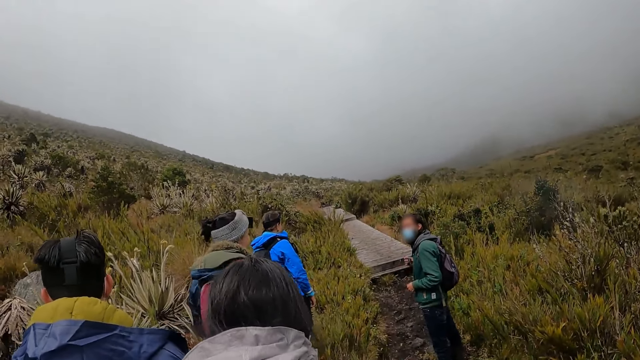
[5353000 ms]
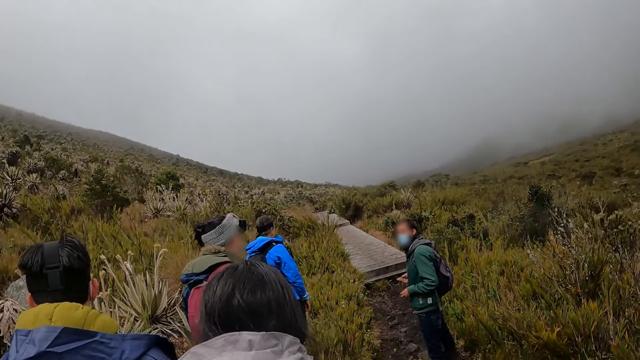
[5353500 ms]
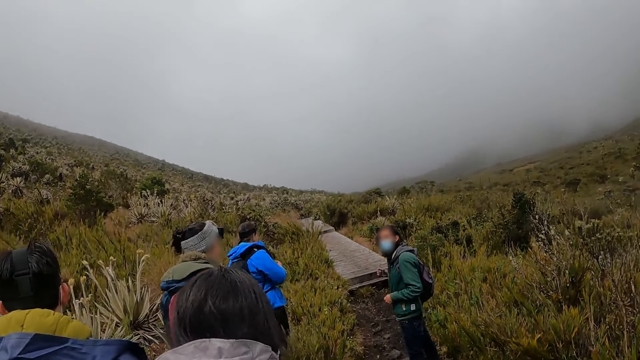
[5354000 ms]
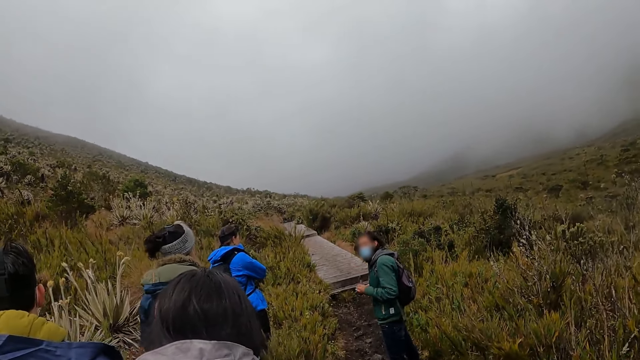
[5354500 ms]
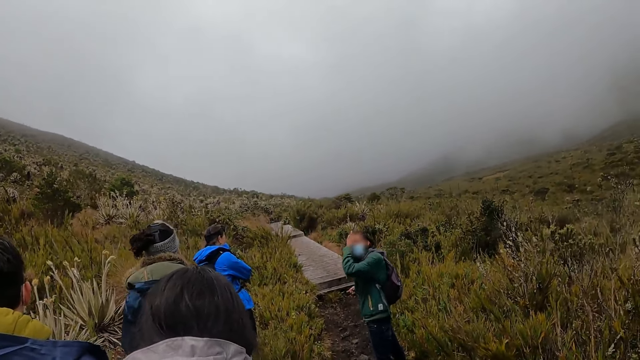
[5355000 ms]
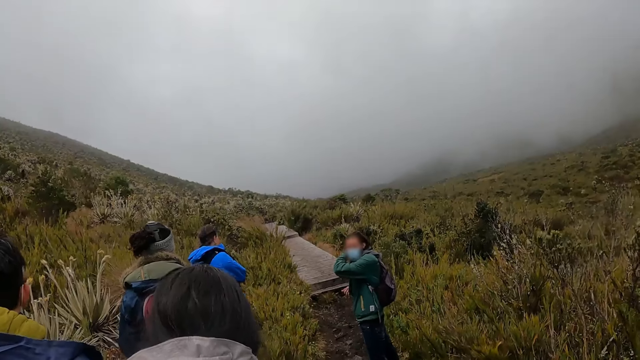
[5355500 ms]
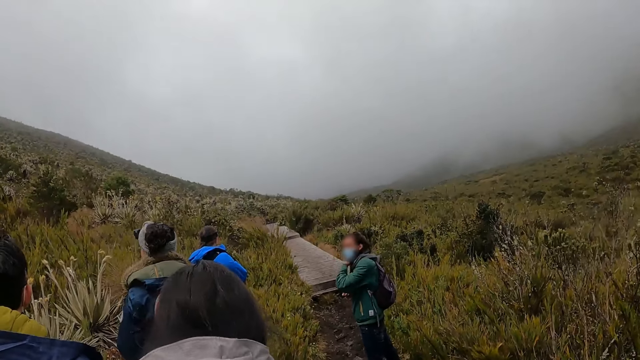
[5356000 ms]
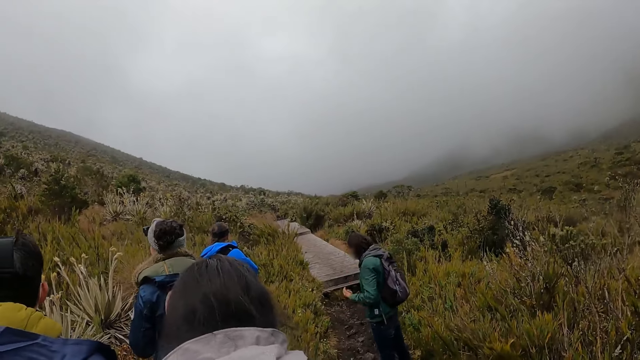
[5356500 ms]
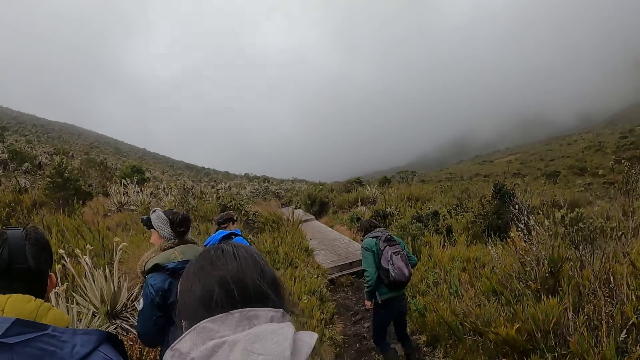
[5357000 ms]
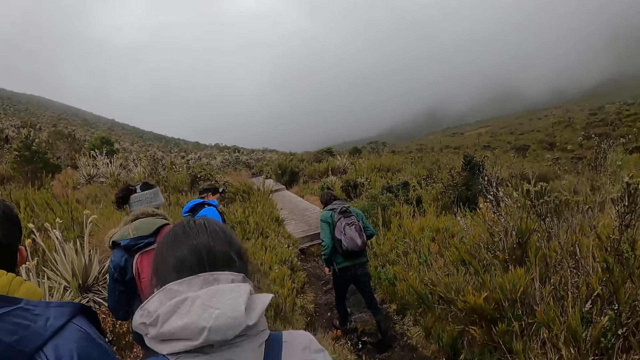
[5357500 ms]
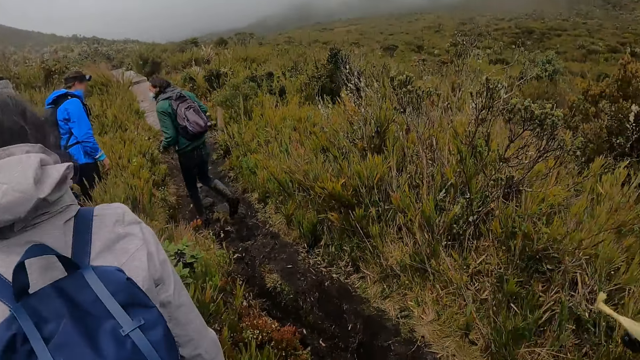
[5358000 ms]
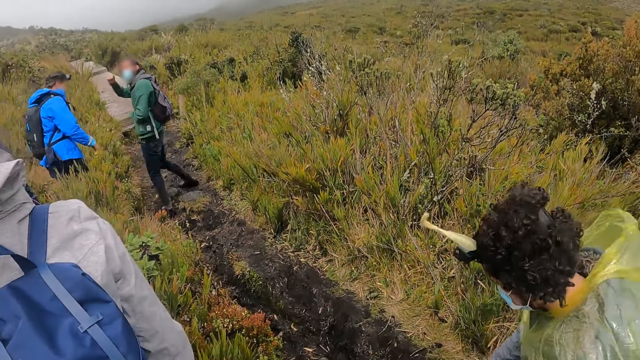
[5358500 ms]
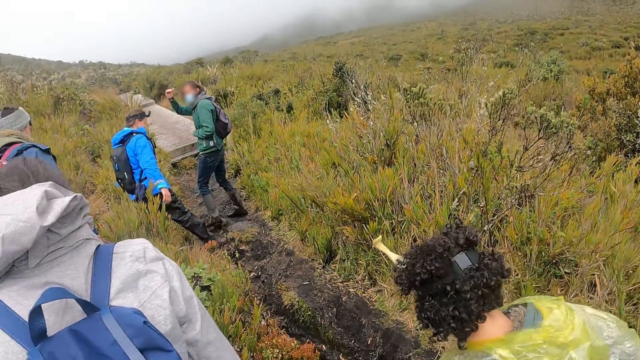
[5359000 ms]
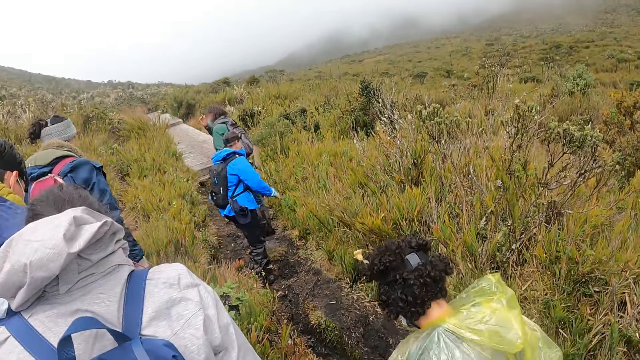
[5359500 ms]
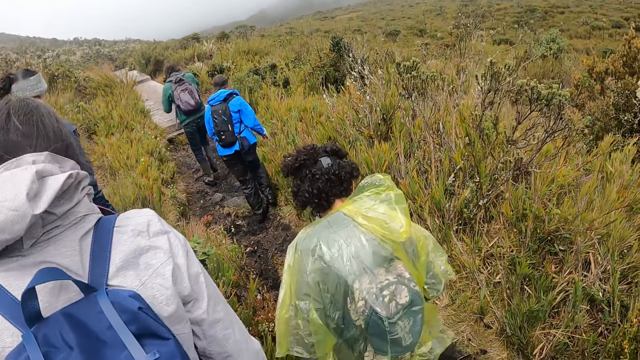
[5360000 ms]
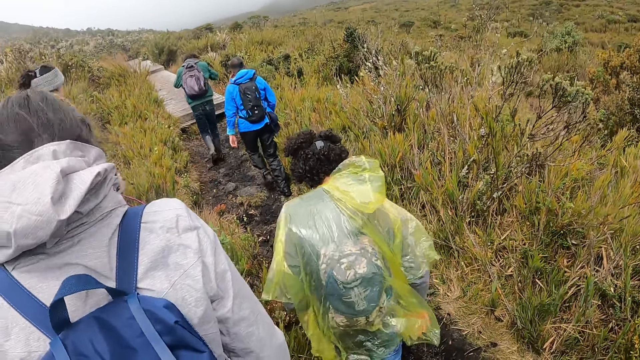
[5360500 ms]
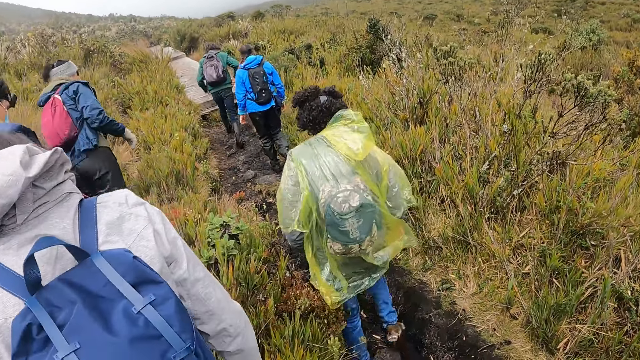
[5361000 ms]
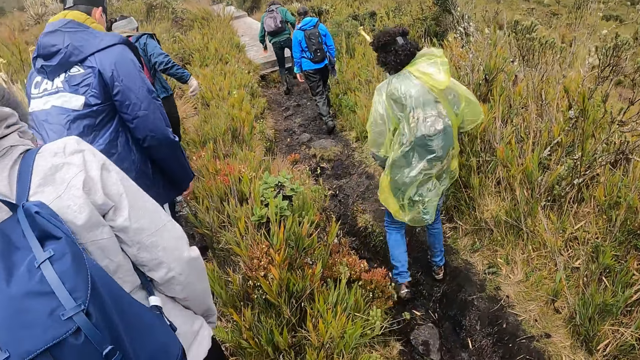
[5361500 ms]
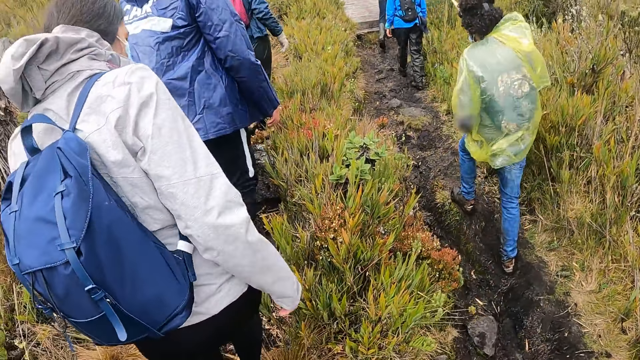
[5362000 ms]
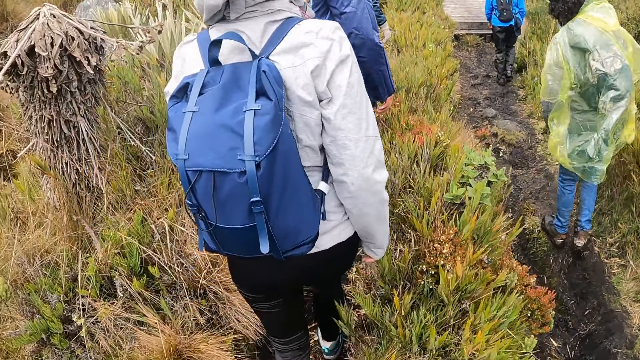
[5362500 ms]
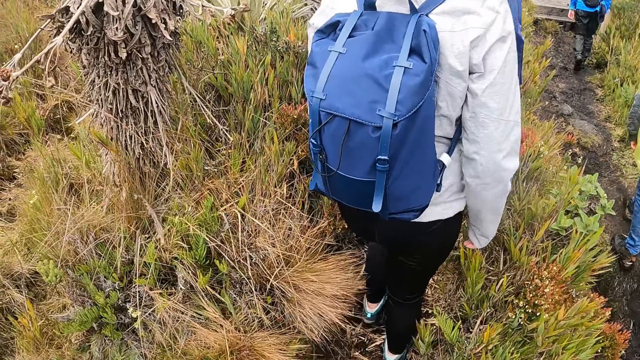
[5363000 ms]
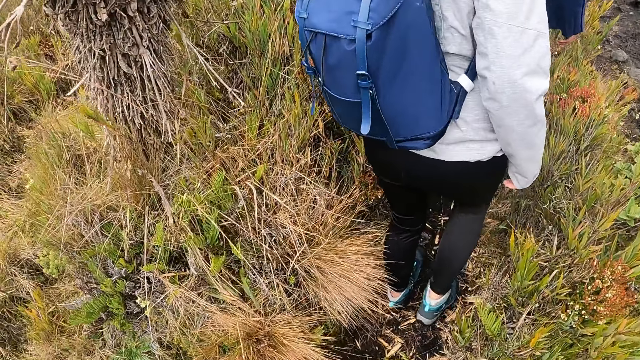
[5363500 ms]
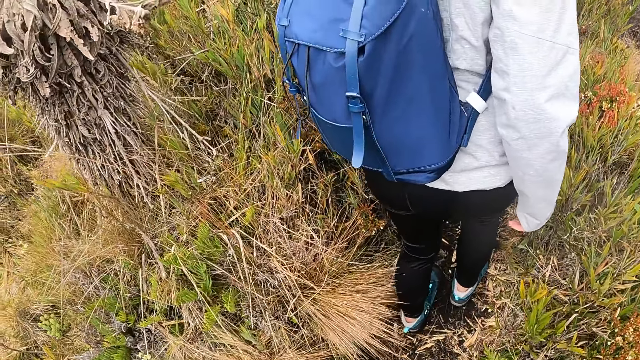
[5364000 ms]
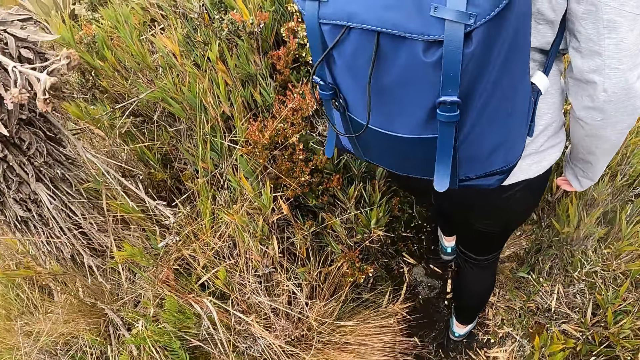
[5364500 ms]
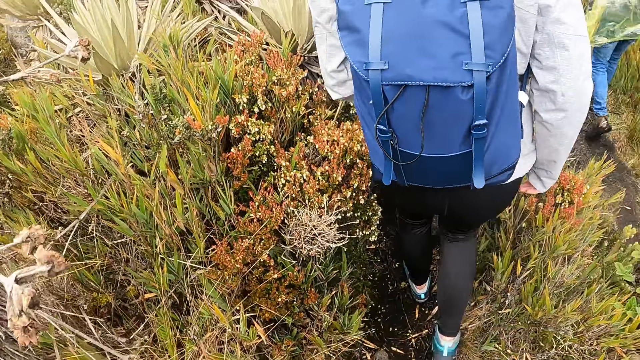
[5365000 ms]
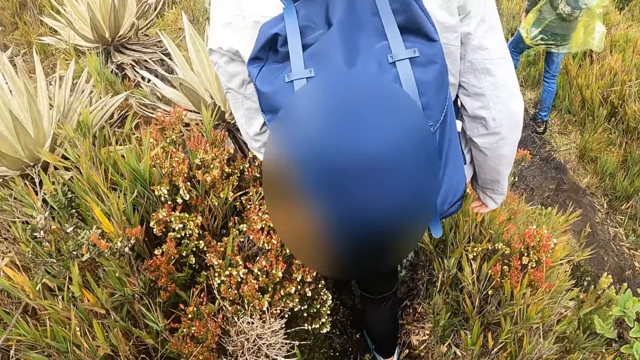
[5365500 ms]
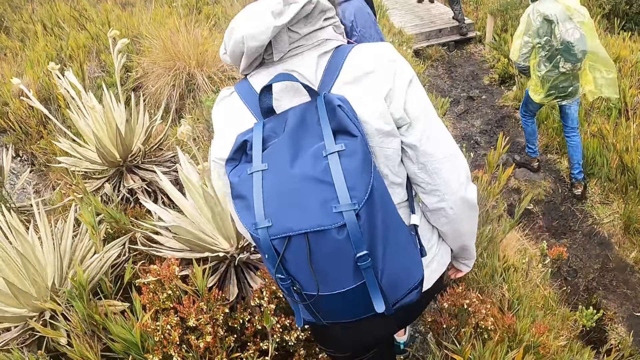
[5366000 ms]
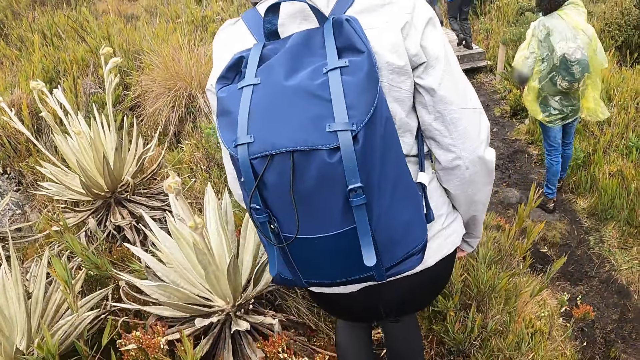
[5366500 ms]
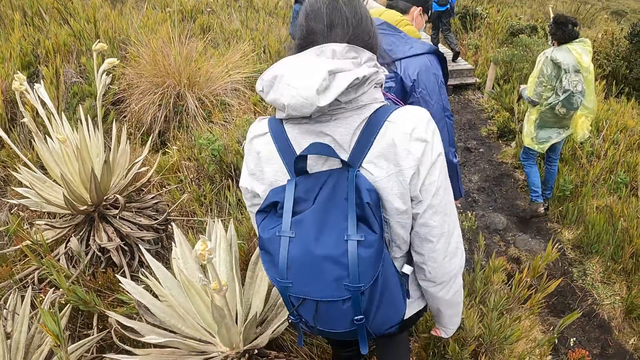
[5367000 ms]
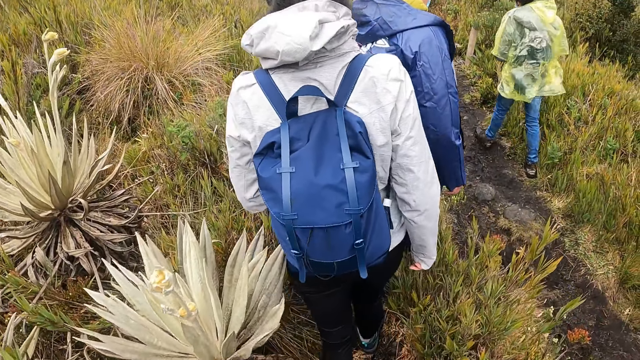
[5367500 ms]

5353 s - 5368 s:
The camera wearer walks around.

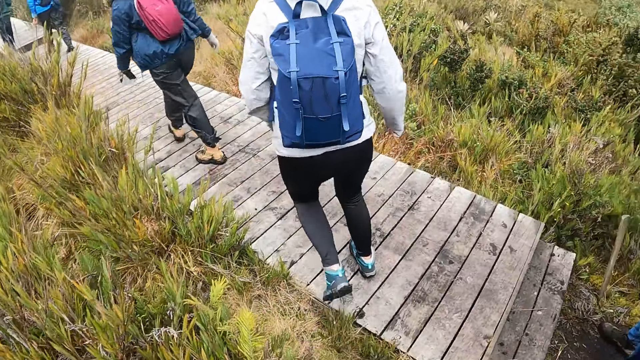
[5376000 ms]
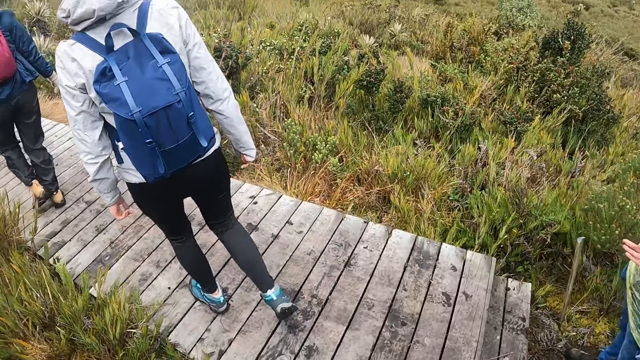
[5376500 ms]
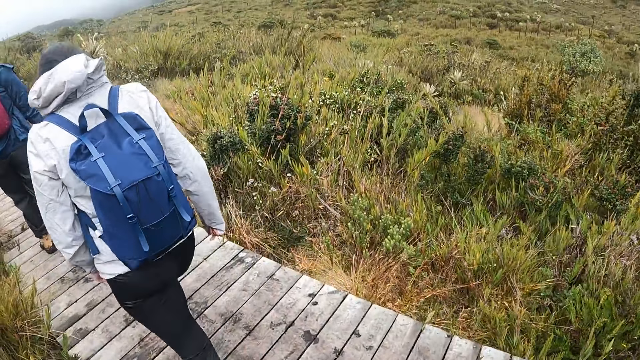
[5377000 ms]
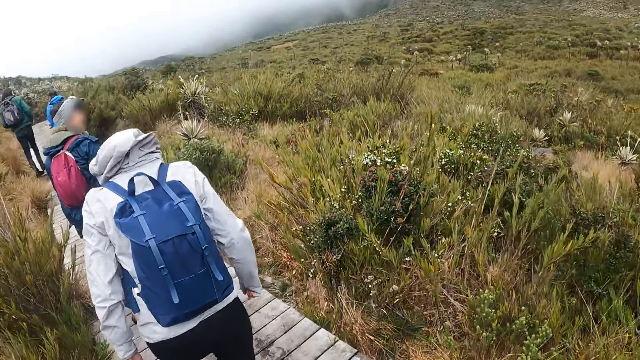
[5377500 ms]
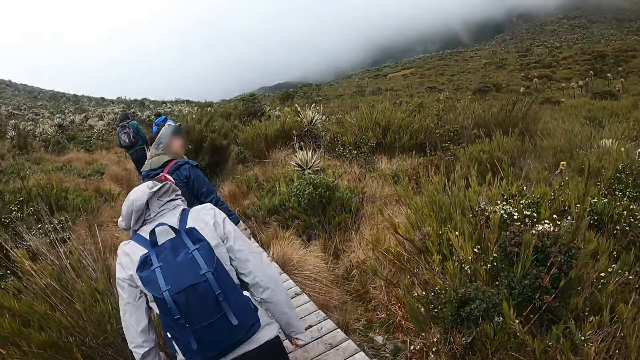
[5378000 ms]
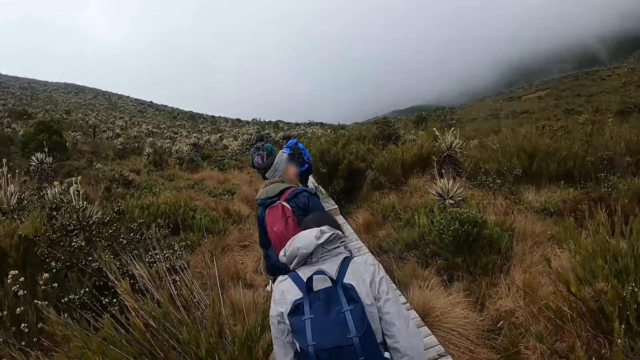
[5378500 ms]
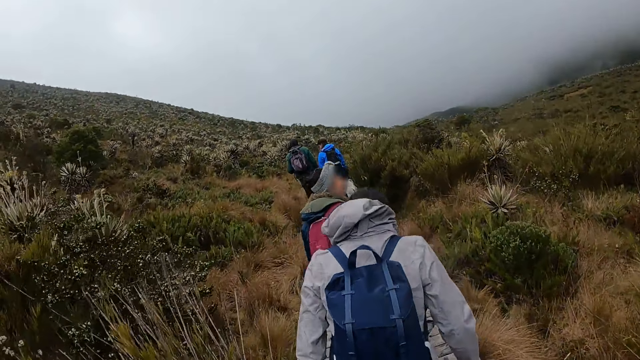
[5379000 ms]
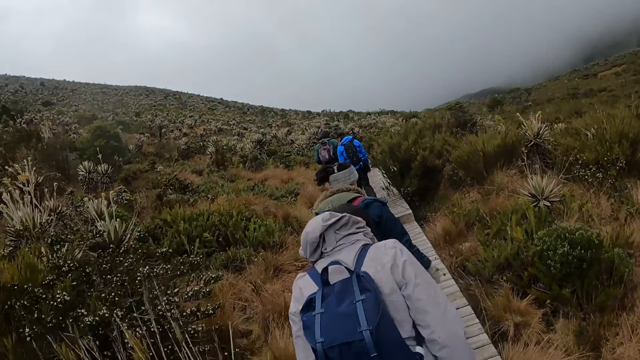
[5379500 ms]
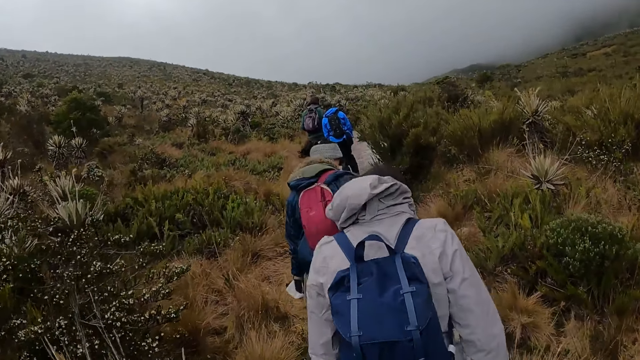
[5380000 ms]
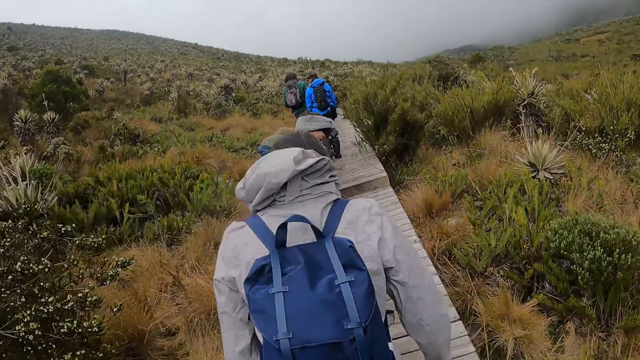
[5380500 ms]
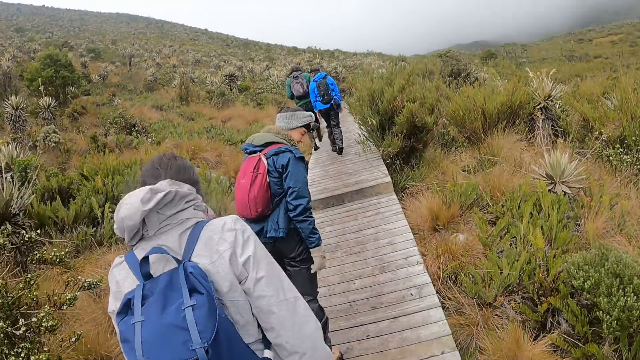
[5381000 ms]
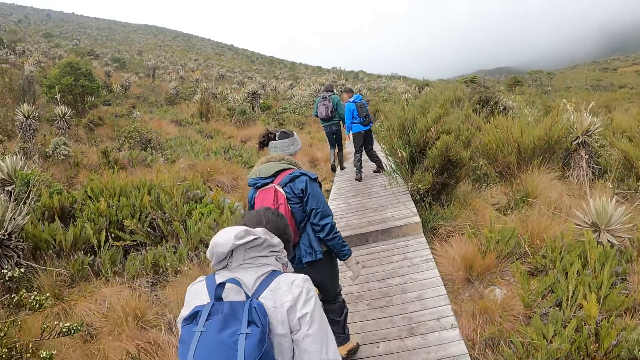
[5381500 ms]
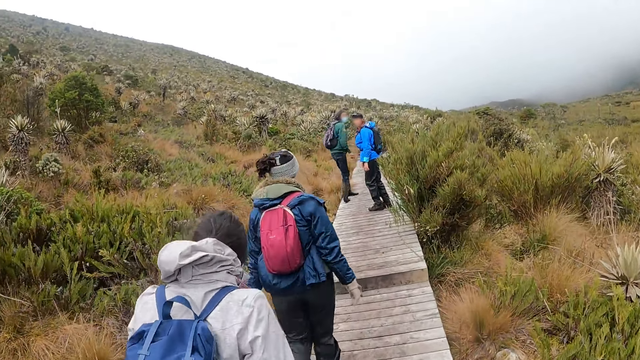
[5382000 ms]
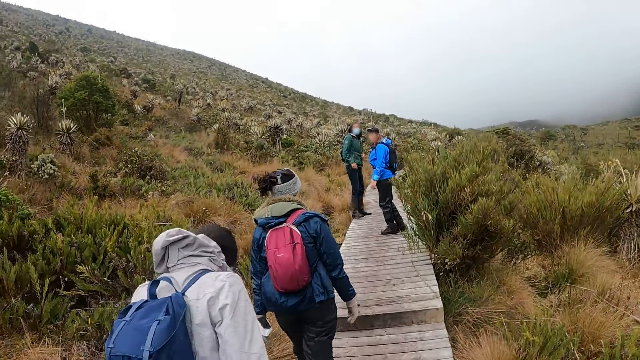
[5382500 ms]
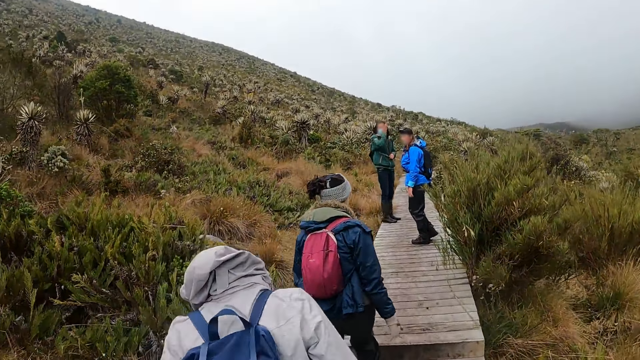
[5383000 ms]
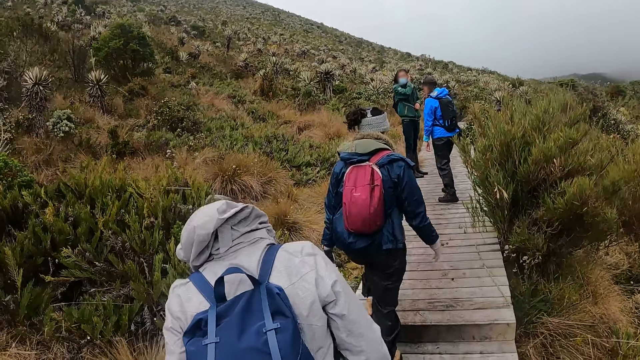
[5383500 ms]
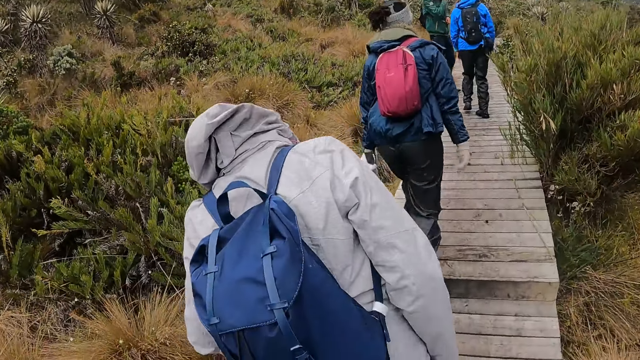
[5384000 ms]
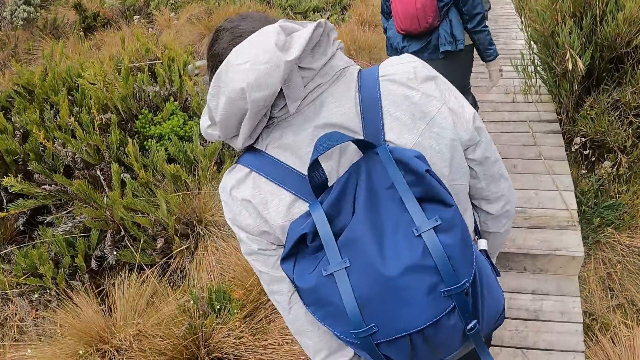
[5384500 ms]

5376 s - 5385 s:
The camera wearer walks on a walkway on the hill.
